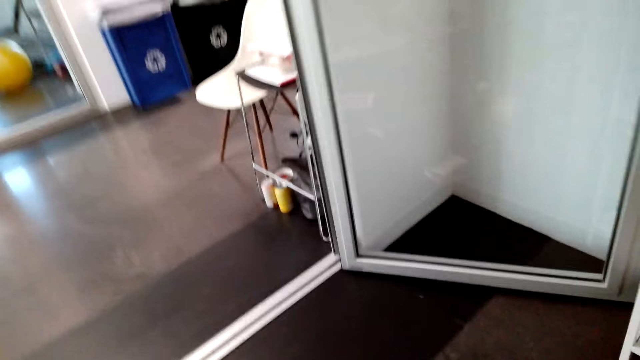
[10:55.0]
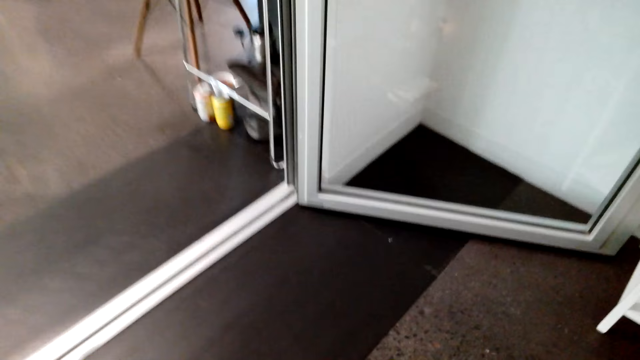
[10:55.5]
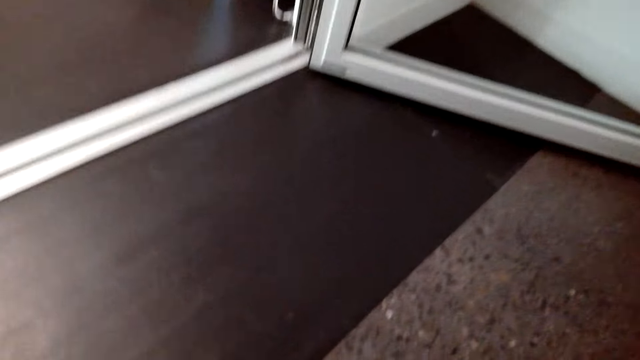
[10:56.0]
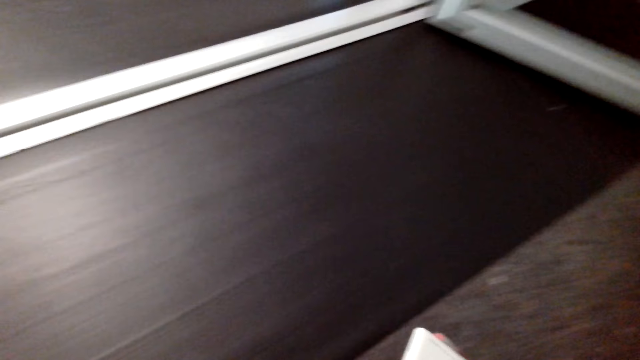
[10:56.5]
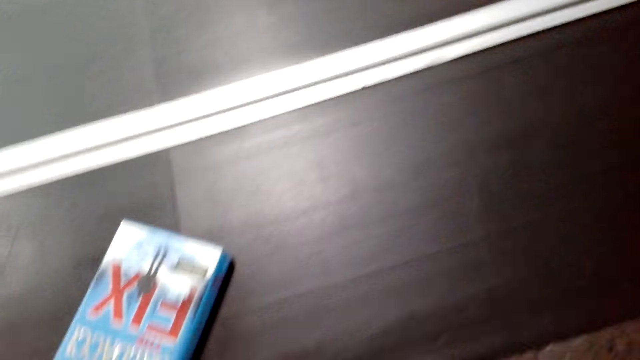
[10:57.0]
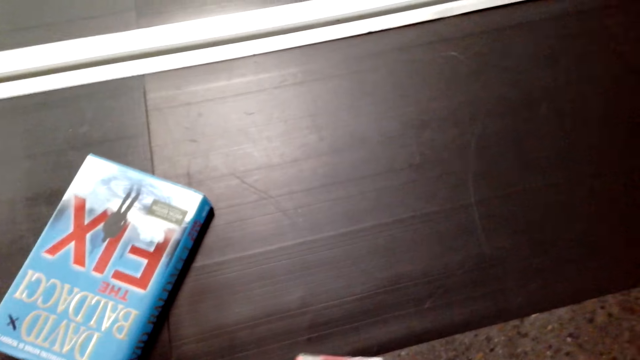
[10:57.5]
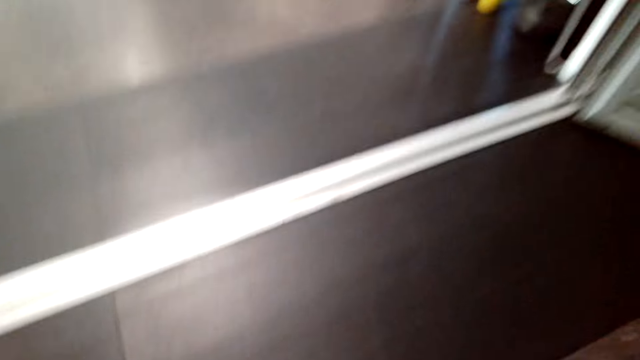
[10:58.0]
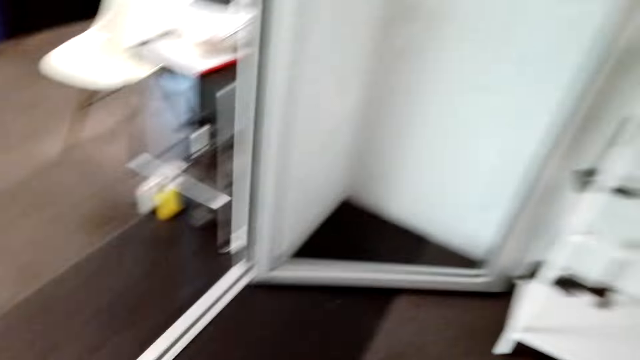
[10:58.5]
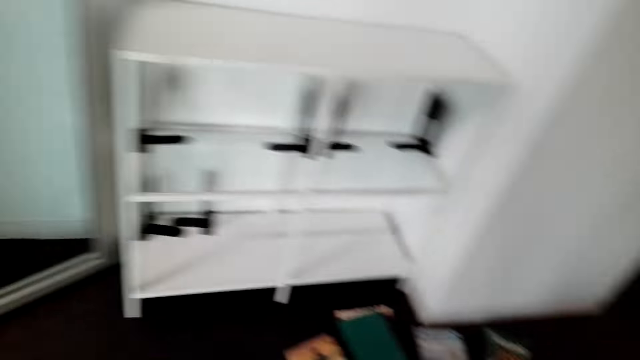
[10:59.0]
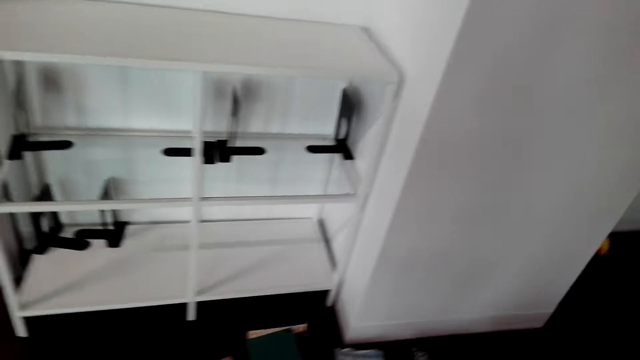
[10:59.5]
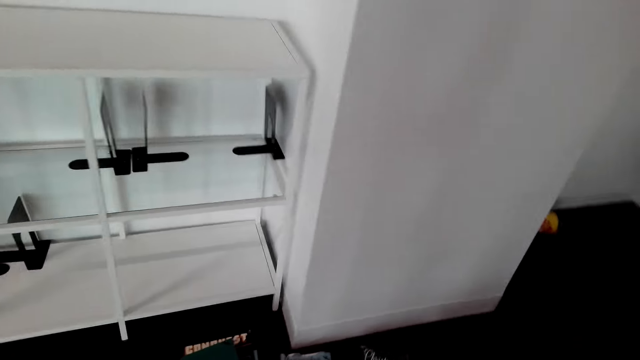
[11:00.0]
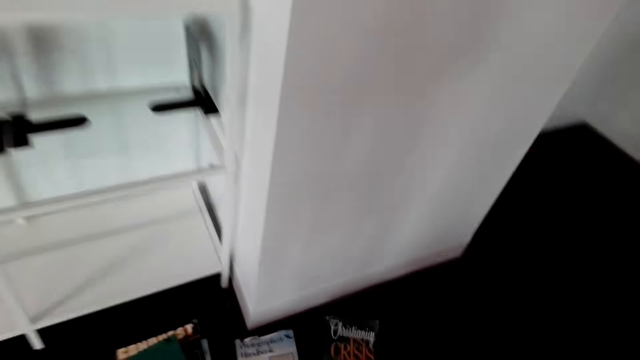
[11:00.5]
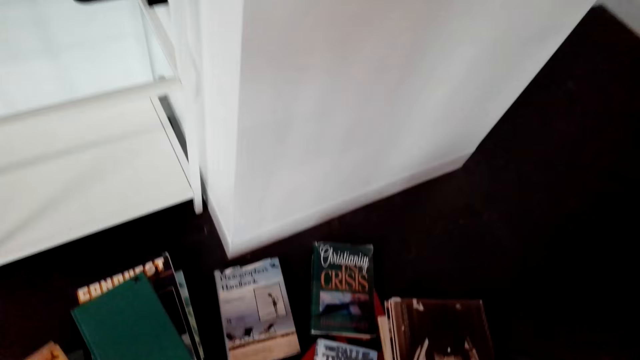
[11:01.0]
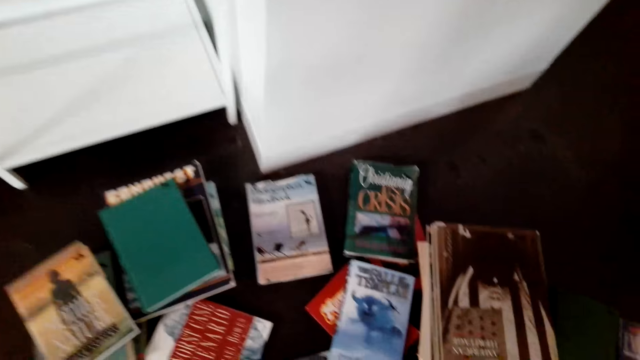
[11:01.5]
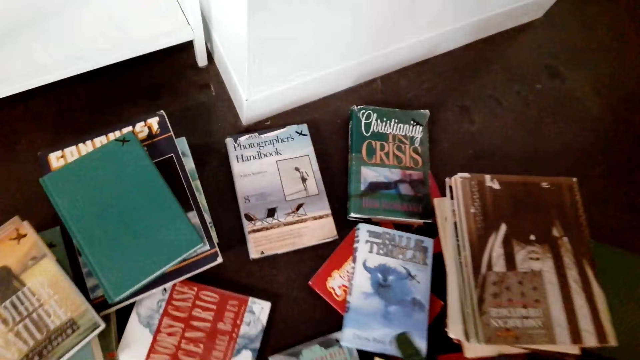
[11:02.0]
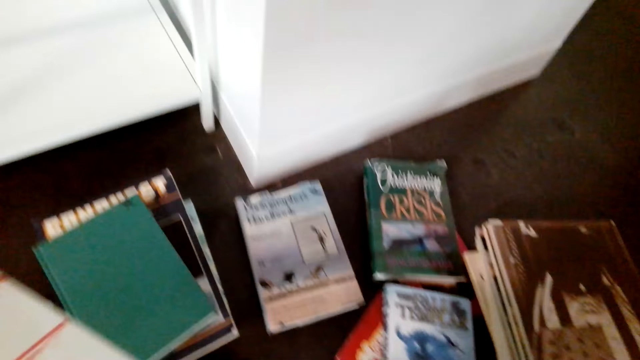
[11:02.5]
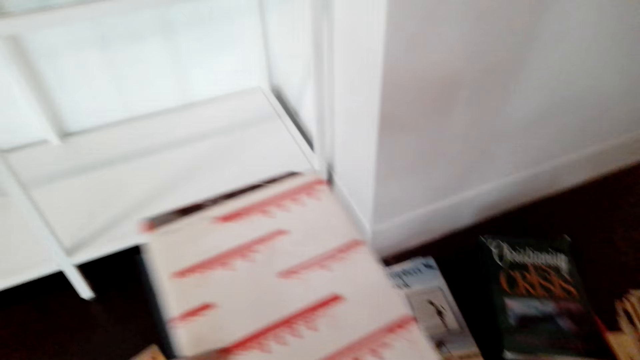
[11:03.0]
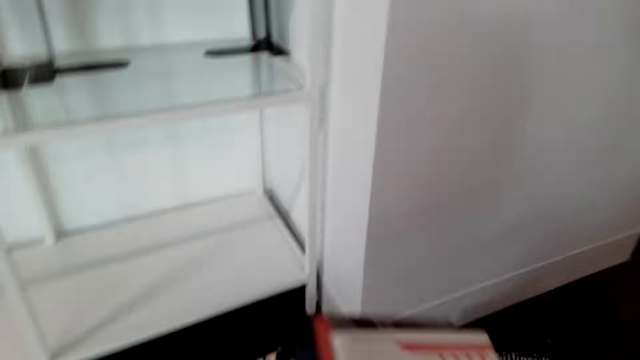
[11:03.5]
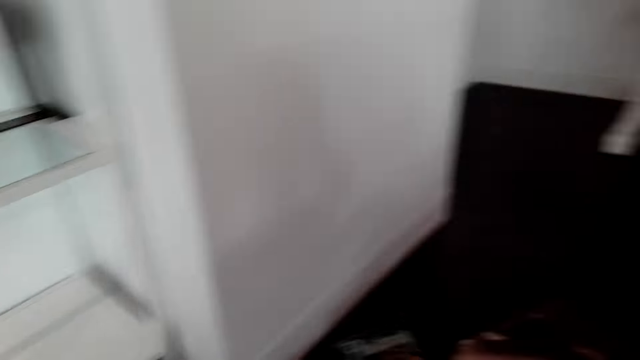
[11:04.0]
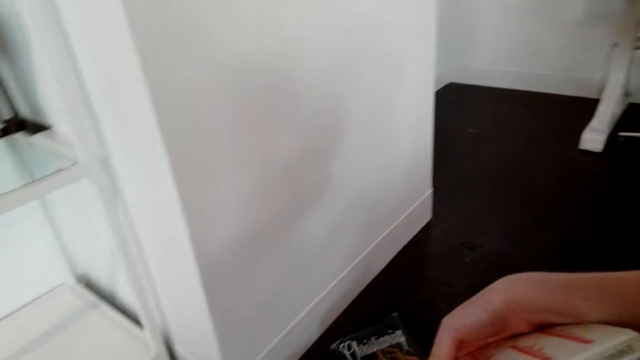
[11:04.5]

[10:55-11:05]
The camera wearer holds books.

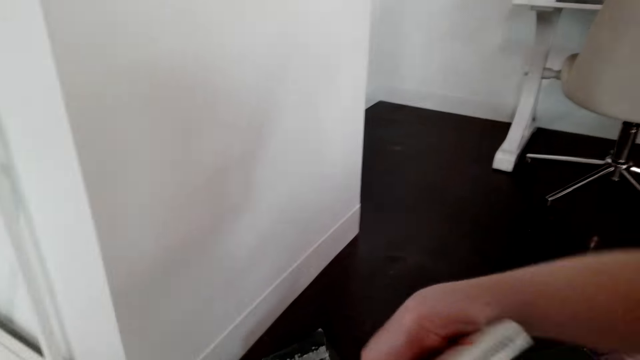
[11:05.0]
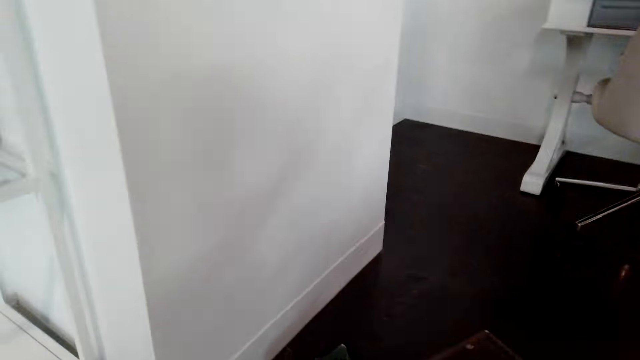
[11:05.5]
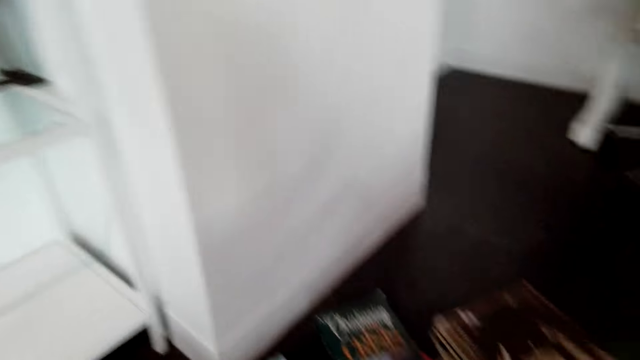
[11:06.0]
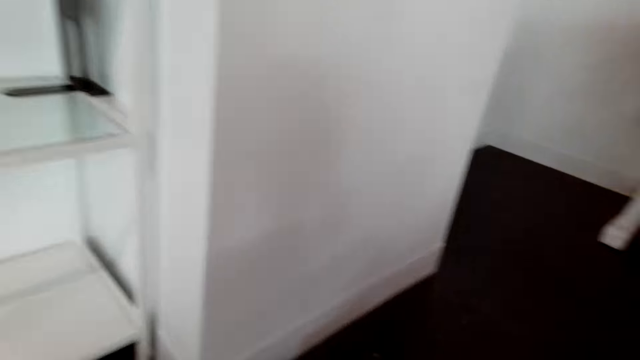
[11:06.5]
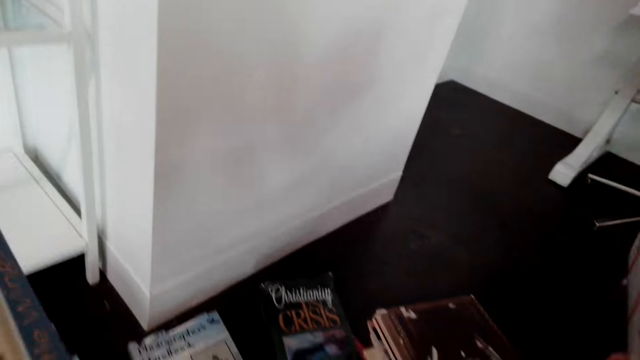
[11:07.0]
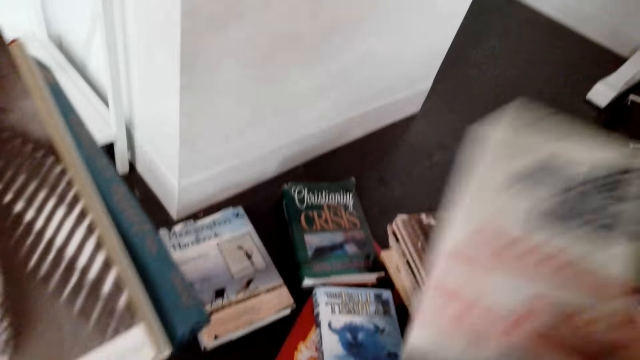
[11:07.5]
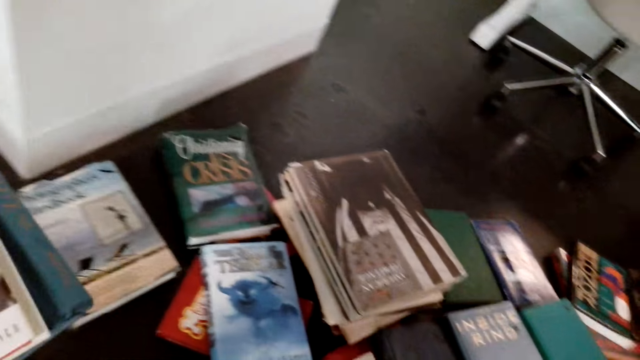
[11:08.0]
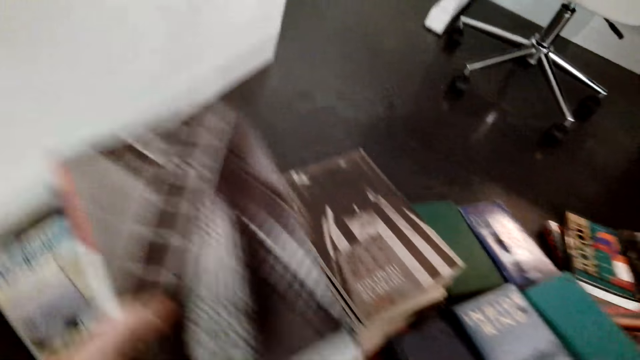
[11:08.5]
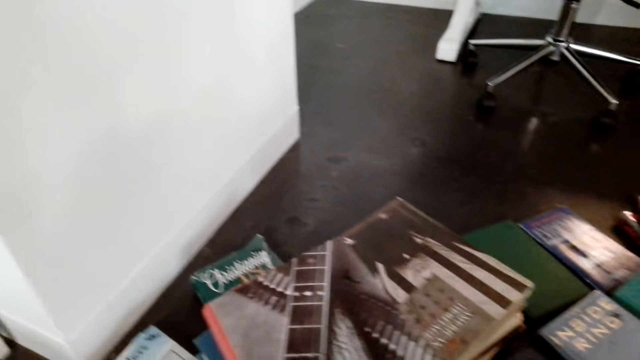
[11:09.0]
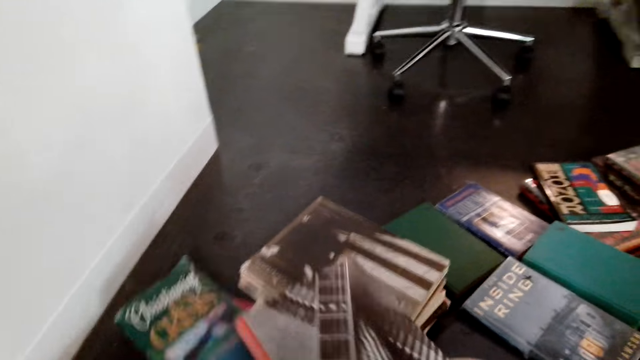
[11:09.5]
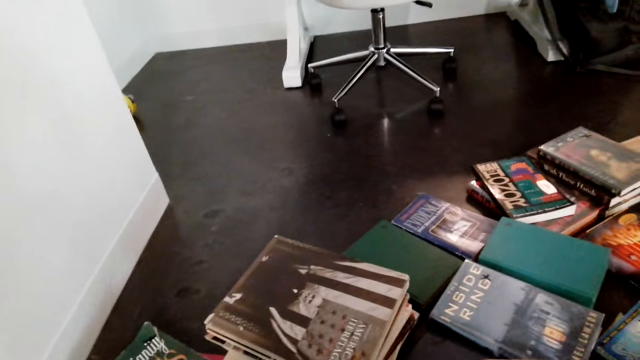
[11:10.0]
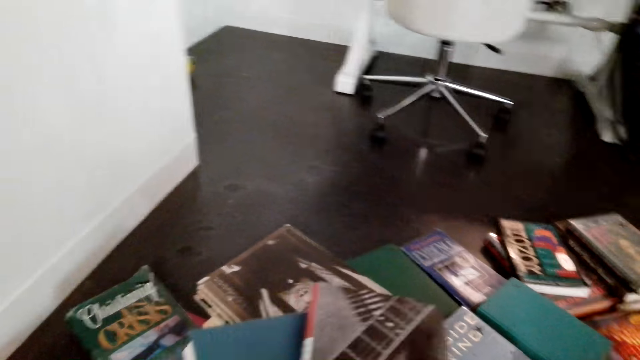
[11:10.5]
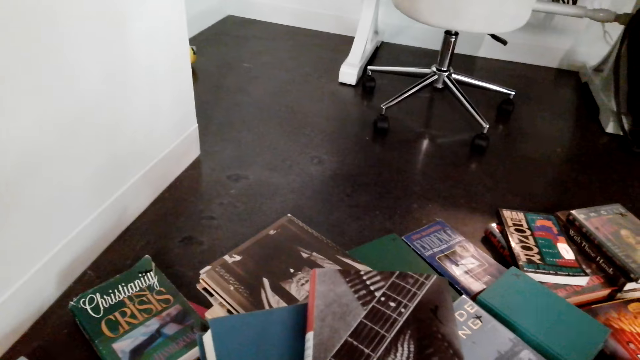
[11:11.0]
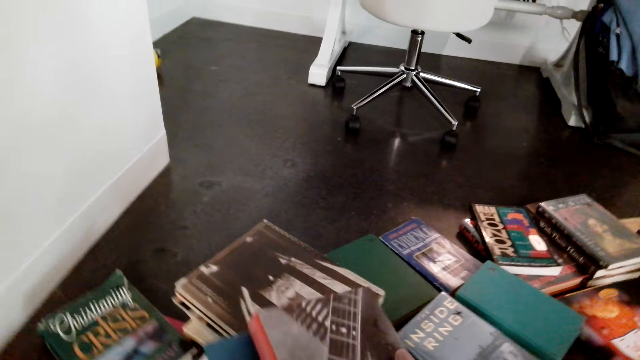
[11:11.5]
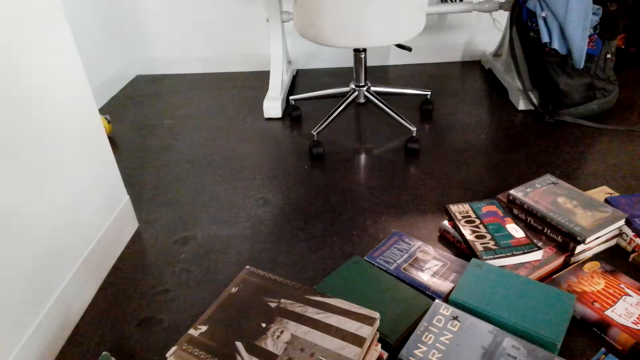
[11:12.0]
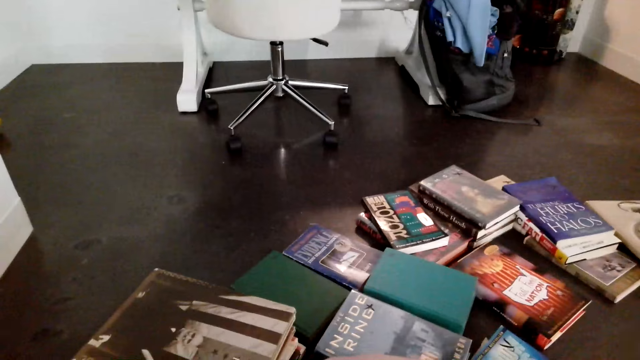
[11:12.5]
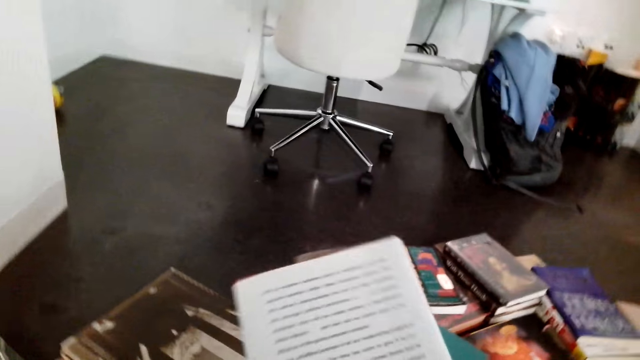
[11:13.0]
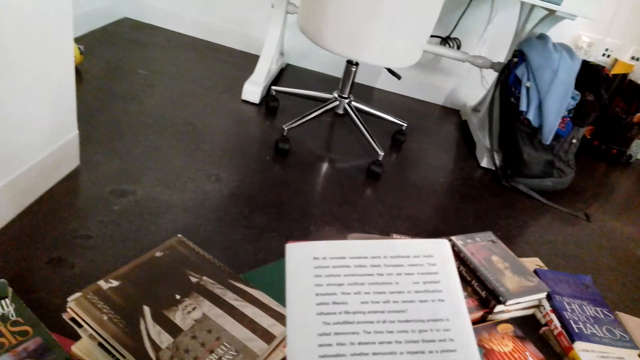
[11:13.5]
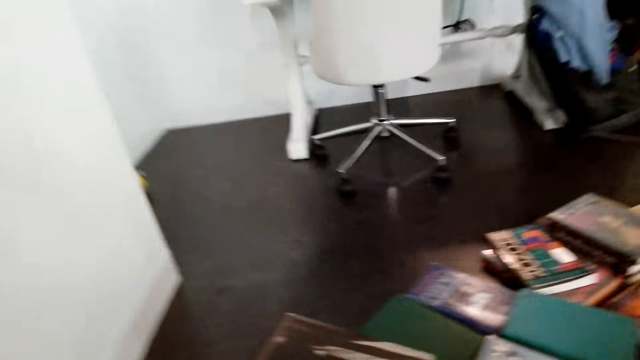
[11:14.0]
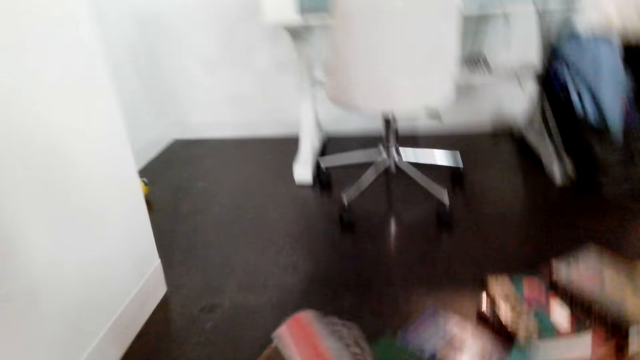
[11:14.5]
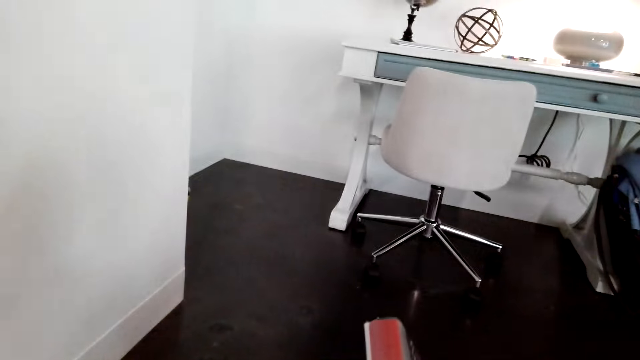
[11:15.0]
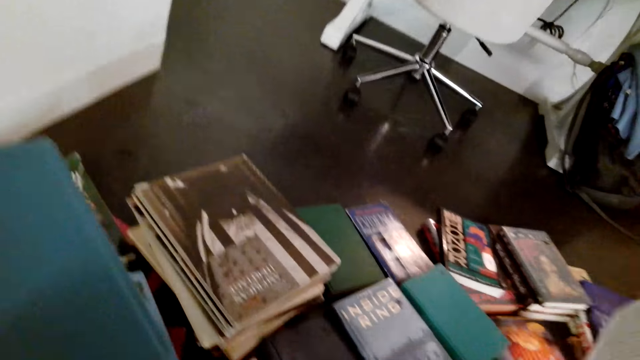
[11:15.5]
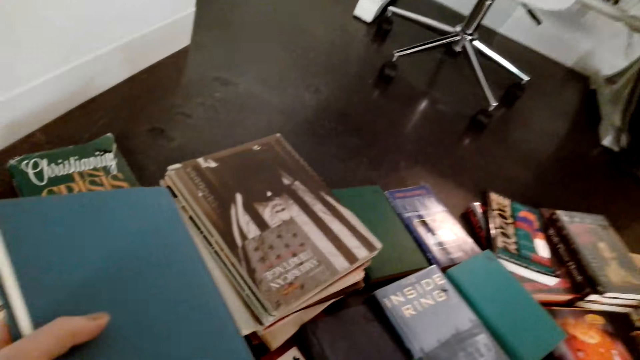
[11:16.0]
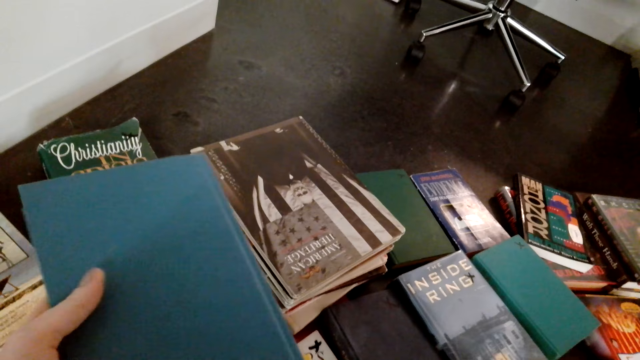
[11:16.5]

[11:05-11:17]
The camera wearer arranges books. They hold the books. They arrange the books. They drop a book.
